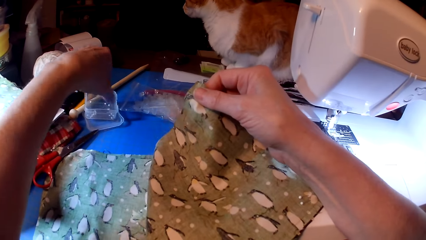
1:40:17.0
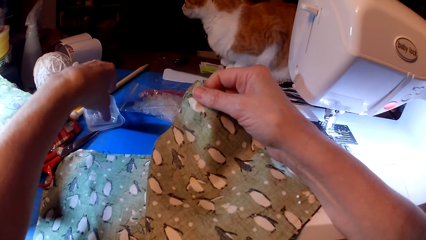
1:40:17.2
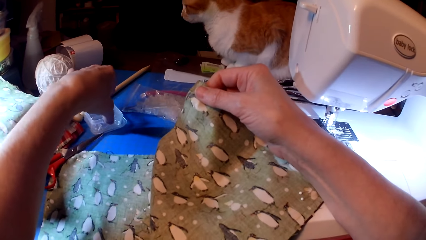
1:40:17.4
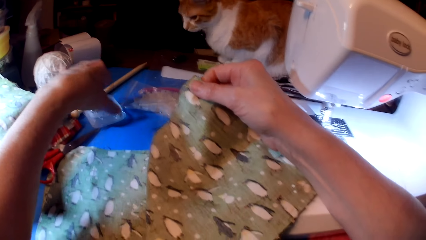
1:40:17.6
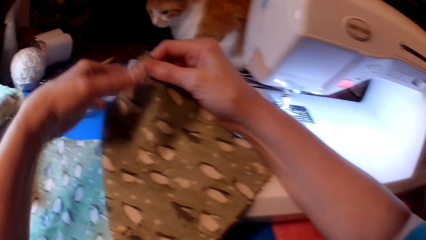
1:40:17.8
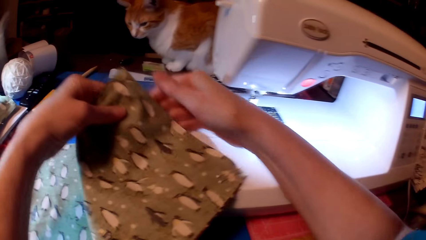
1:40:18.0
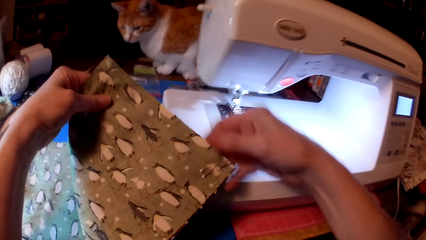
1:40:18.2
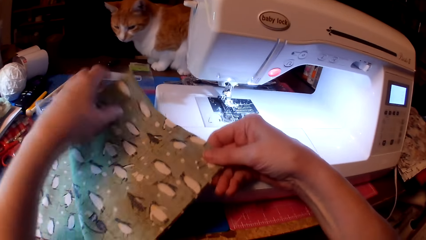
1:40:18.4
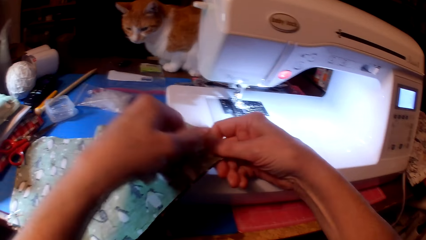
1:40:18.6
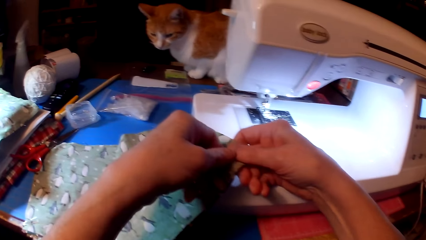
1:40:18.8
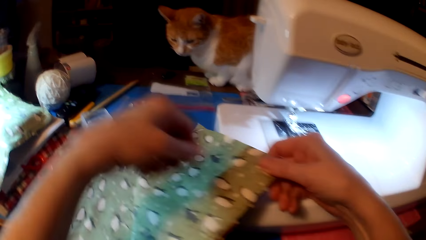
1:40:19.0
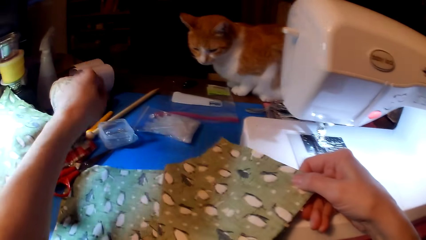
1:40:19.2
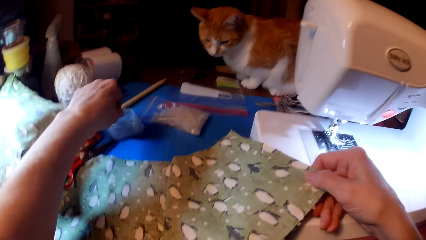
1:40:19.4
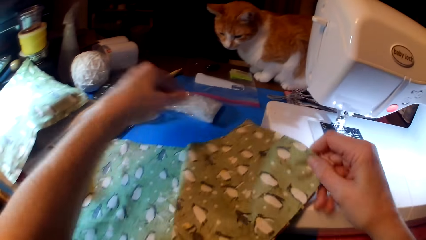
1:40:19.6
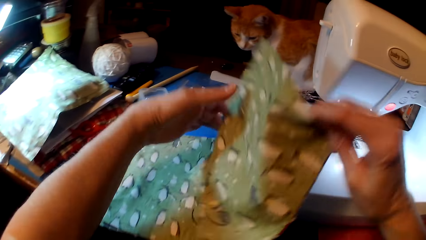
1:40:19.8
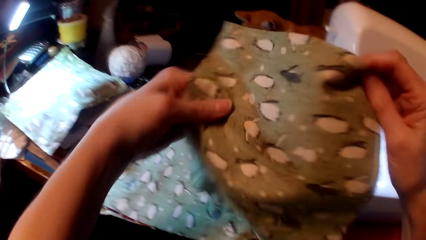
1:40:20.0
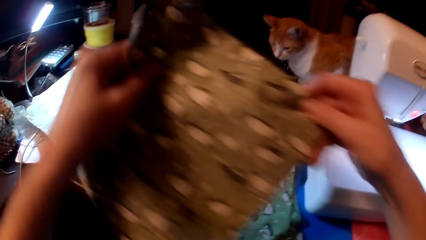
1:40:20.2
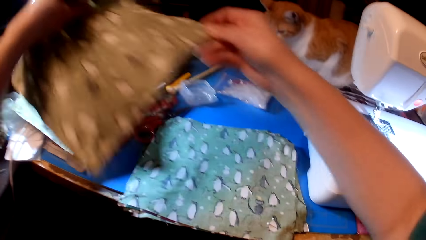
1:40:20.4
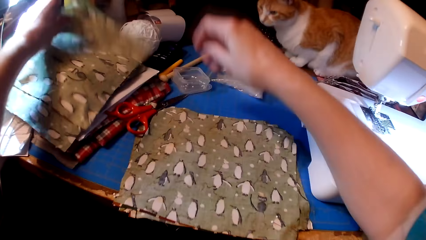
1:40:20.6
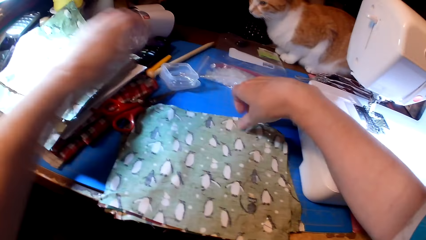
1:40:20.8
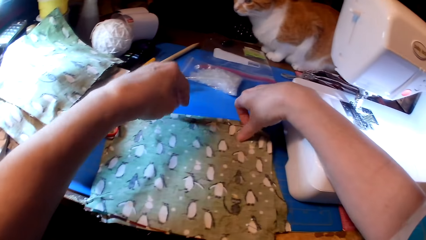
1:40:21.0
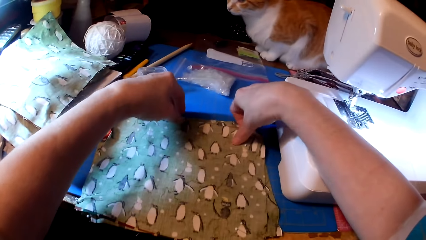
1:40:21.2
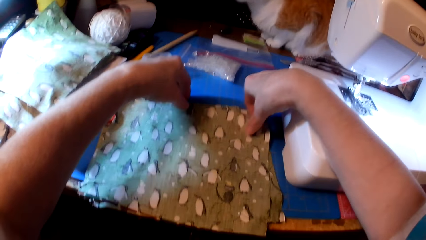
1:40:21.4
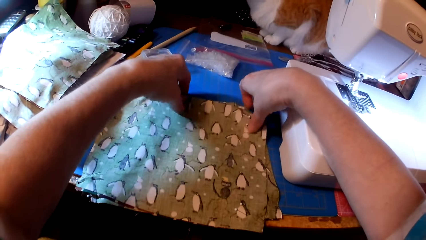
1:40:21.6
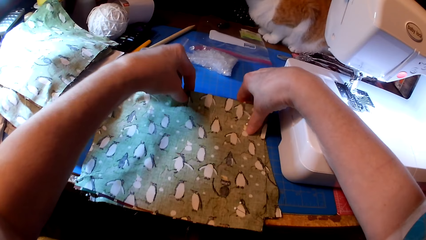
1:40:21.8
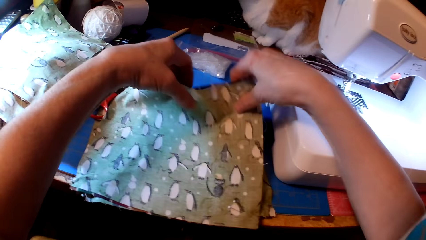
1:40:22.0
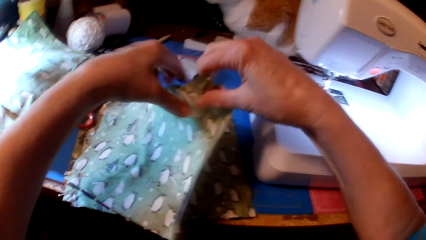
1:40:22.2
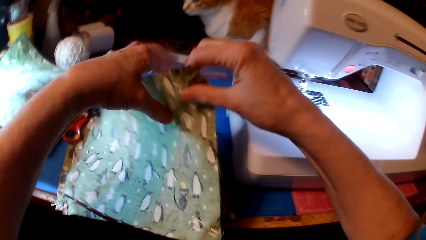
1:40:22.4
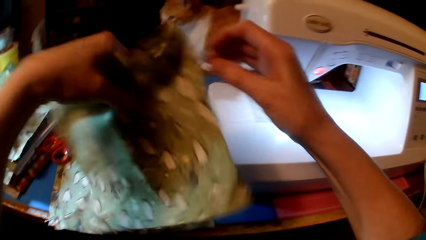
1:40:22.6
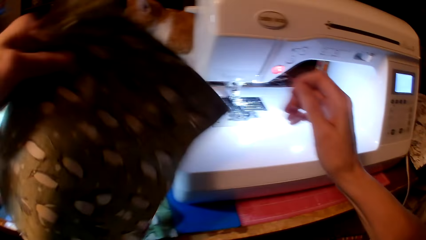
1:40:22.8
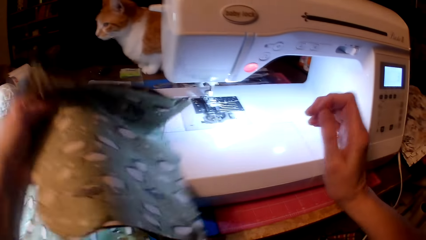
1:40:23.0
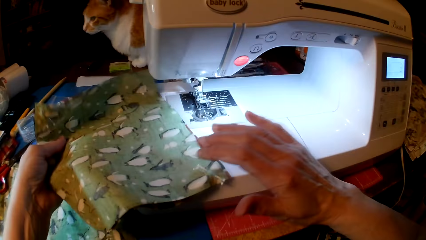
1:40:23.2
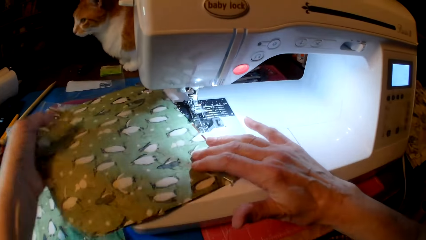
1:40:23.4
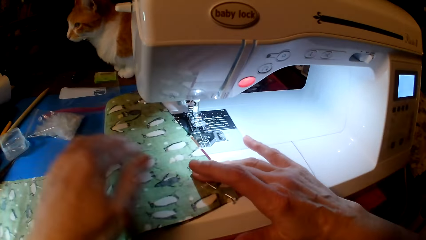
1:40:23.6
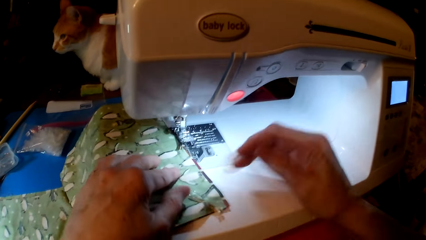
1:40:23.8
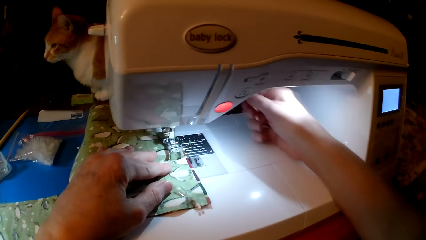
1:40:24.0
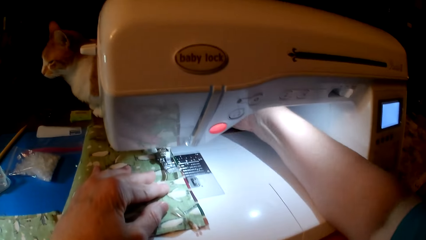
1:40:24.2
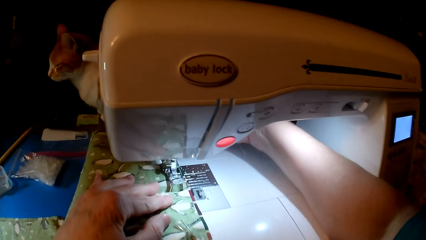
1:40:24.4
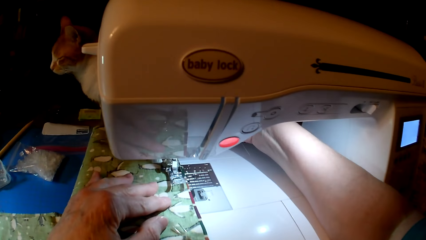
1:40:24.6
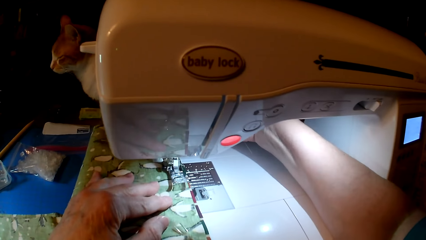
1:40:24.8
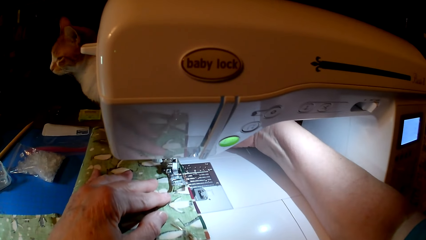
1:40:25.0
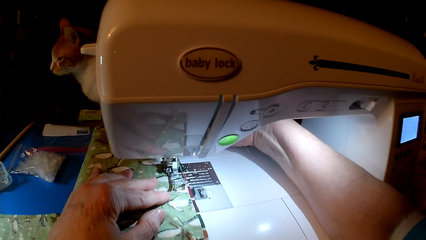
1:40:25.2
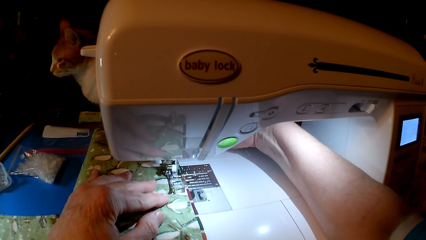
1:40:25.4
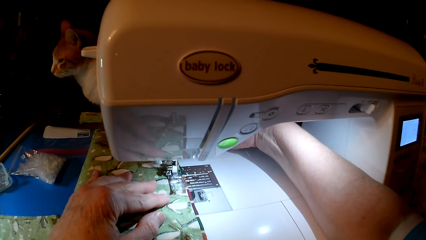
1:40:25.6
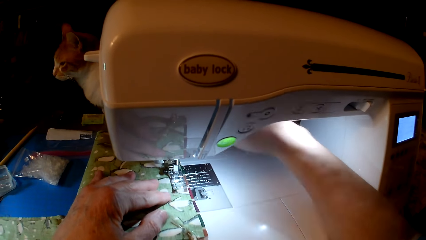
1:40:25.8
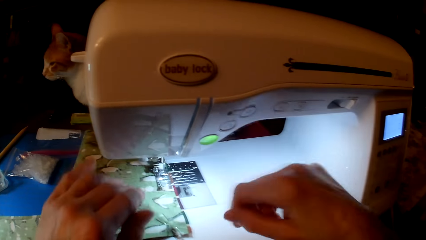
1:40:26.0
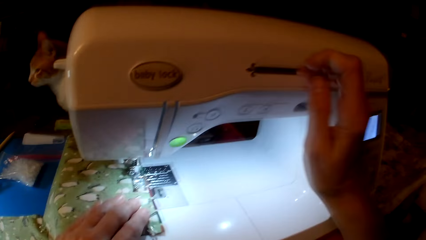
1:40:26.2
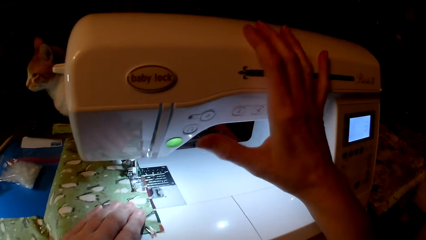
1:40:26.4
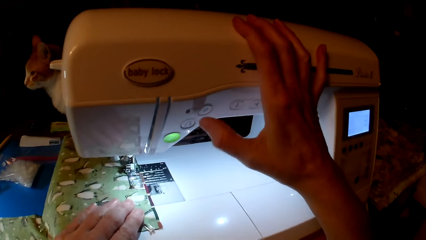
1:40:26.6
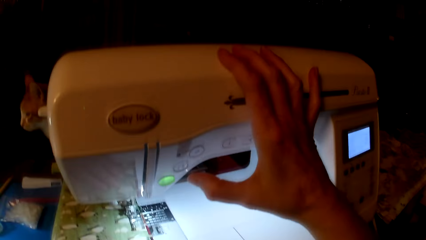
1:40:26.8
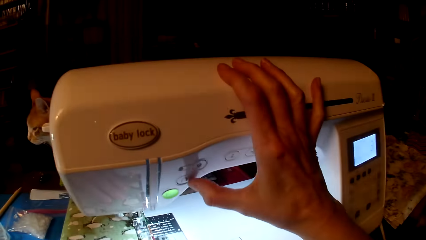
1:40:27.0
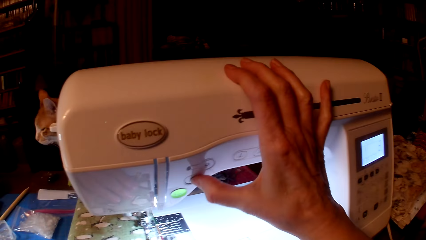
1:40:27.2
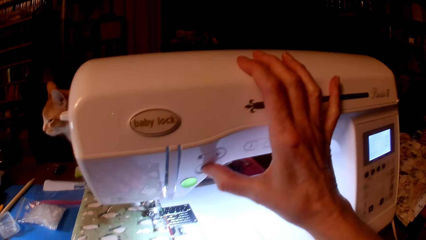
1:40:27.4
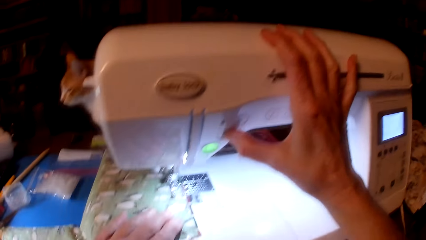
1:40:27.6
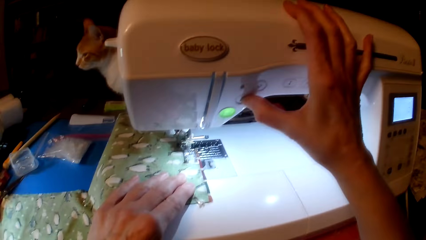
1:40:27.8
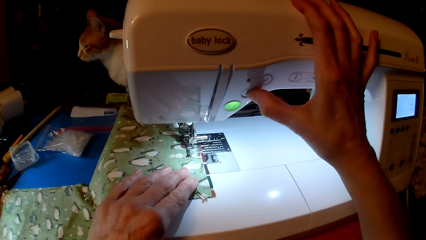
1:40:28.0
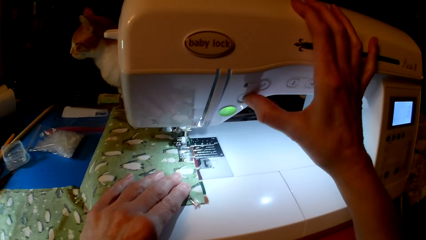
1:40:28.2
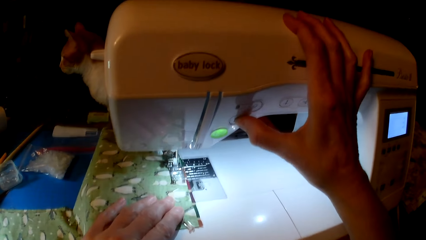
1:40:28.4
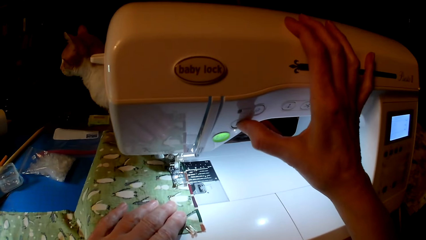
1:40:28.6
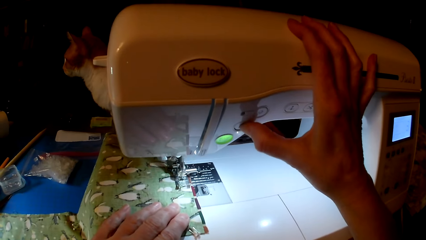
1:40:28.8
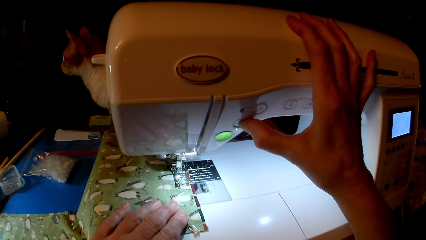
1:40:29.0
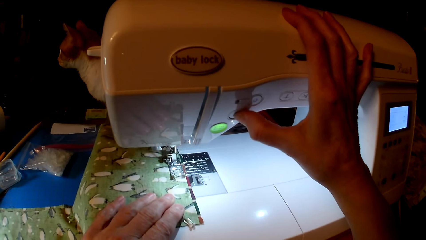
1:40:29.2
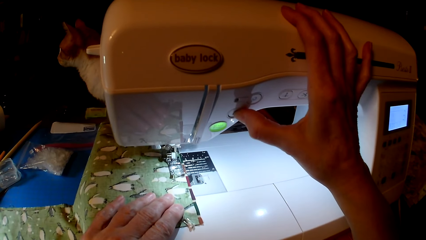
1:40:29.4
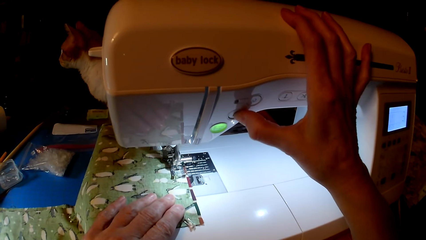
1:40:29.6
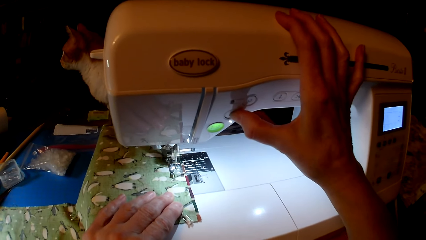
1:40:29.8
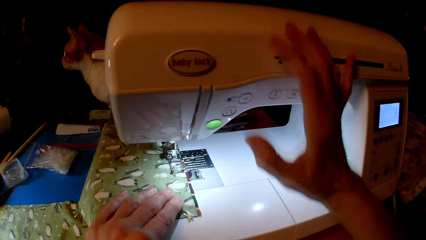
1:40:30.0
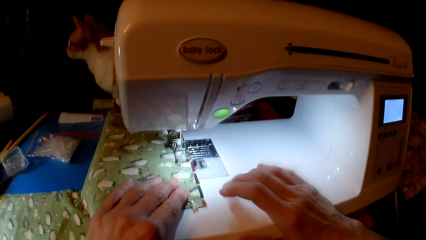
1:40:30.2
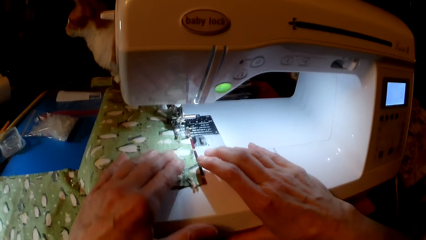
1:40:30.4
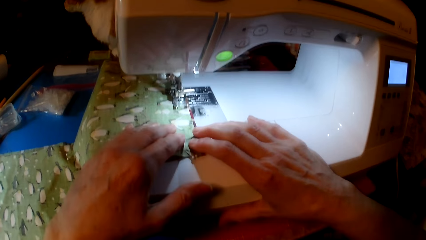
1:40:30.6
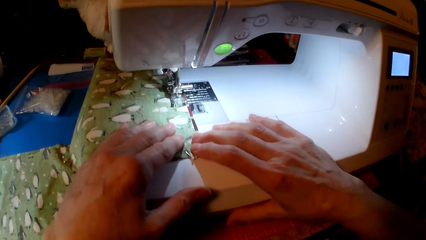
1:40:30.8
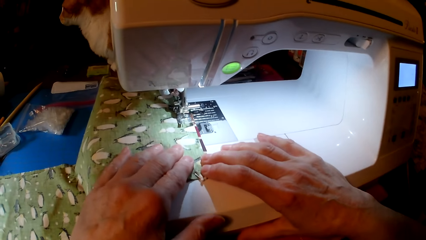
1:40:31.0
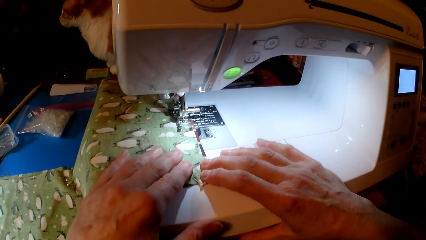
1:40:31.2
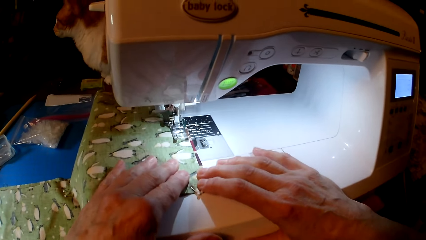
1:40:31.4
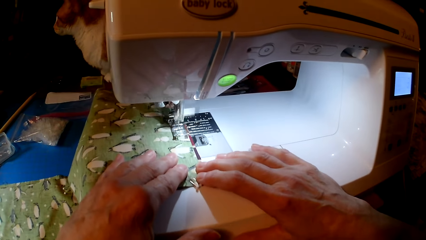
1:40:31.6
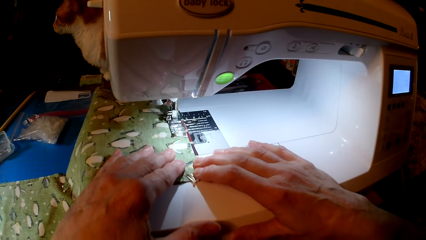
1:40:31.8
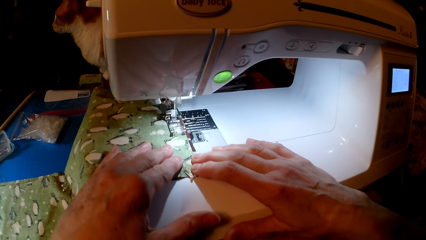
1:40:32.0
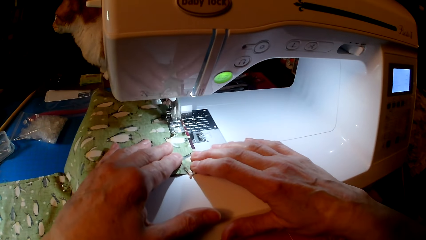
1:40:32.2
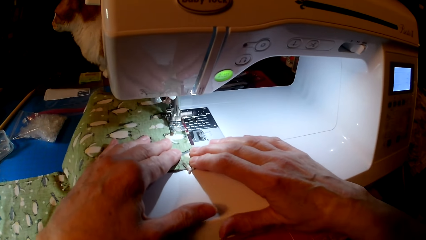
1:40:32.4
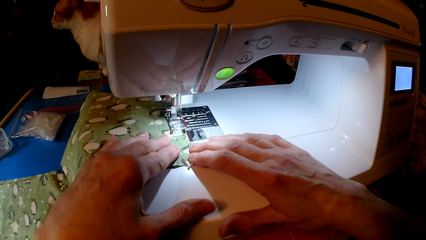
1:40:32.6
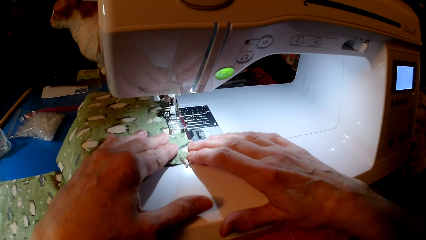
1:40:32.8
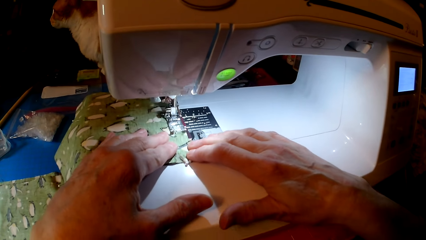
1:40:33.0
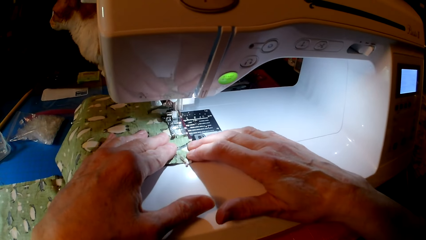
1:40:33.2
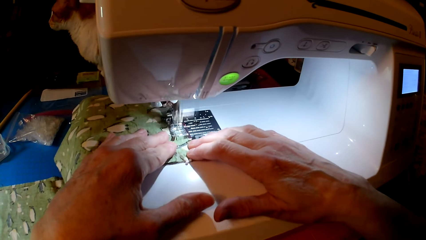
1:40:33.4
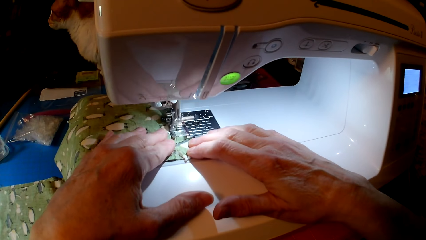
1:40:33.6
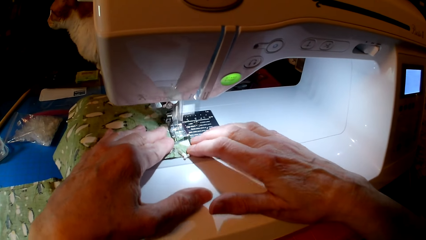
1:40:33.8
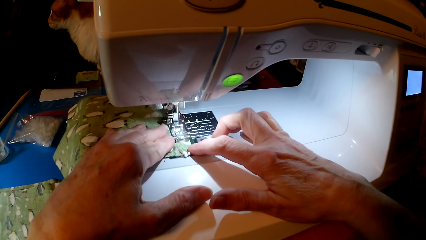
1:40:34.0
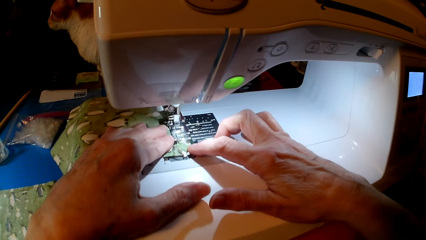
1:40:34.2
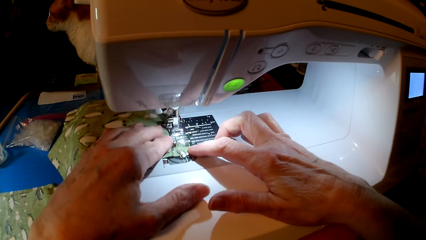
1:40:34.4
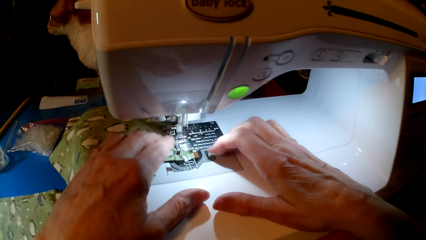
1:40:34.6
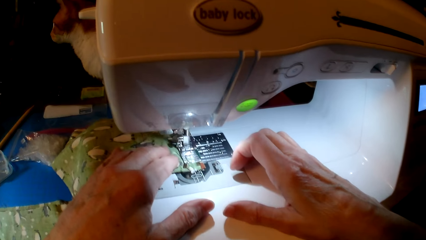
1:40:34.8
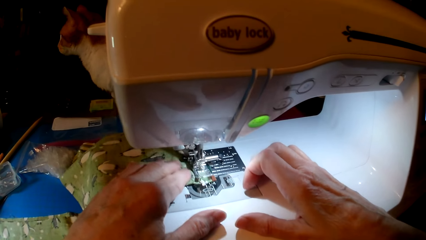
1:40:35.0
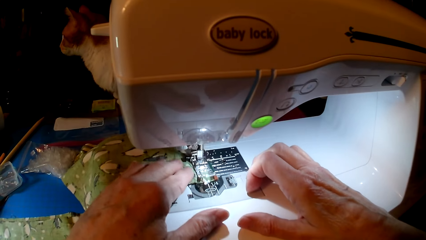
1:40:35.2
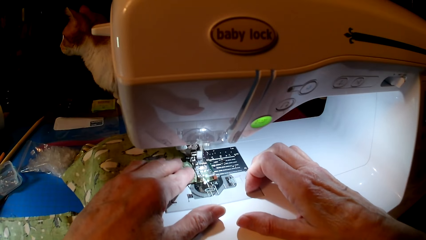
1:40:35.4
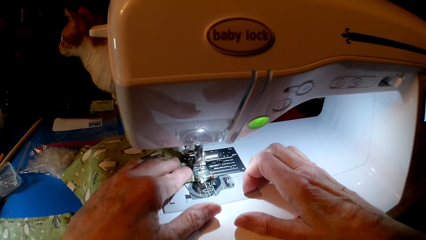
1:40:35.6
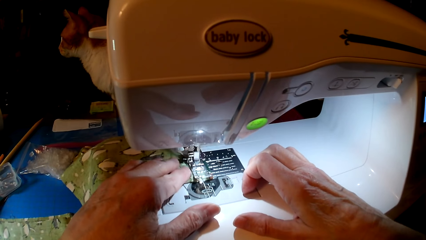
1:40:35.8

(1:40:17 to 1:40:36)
The camera wearer removes a pin from the cloth. They put the pin in the tin. They touch the tin. They remove a pin from the cloth and put the pin in the tin. They hold the cloth. They drop the cloth. They pick up the cloth. They put the cloth on the sewing machine. They sew. They hold the sewing machine. They press the sewing machine. They sew the cloth.
